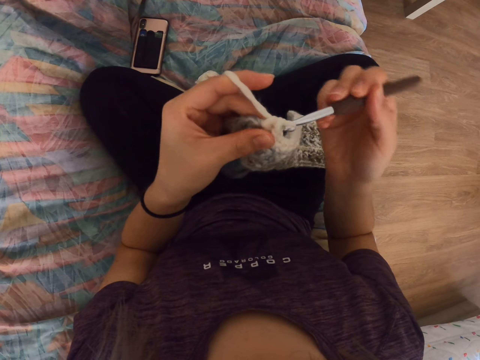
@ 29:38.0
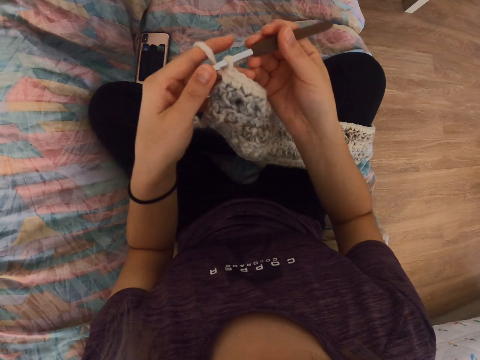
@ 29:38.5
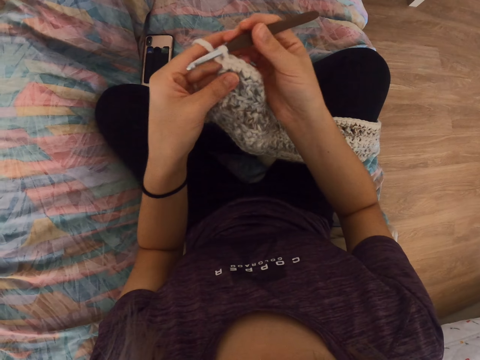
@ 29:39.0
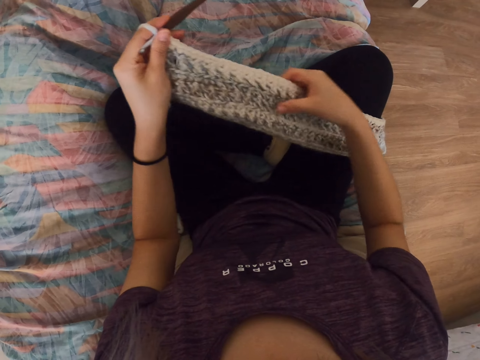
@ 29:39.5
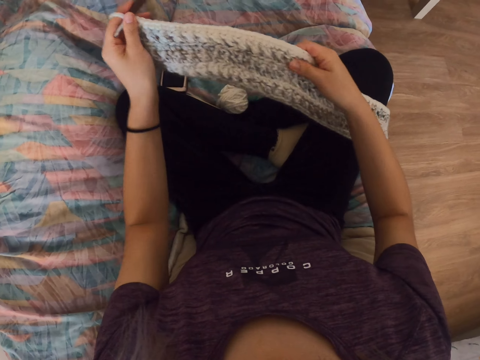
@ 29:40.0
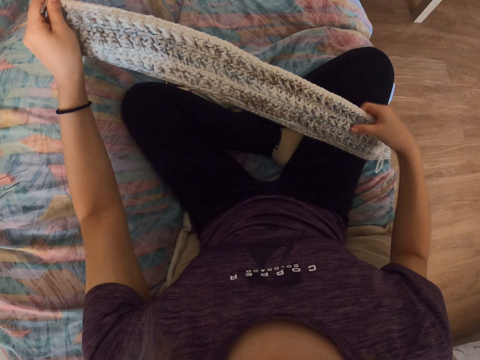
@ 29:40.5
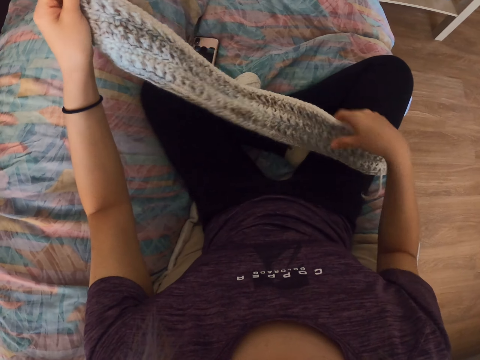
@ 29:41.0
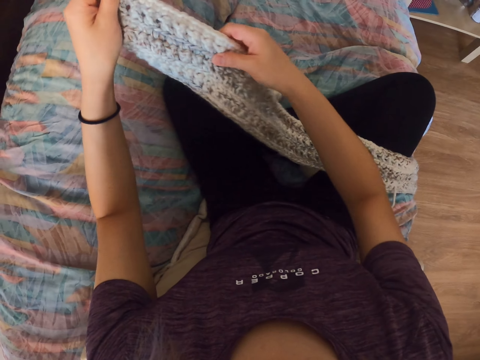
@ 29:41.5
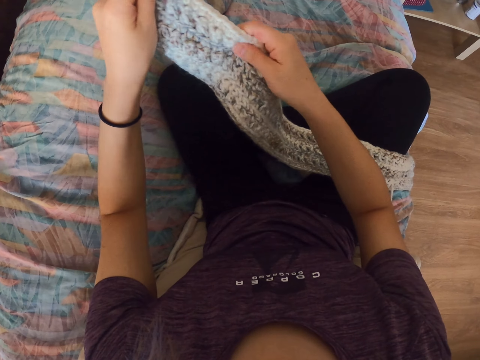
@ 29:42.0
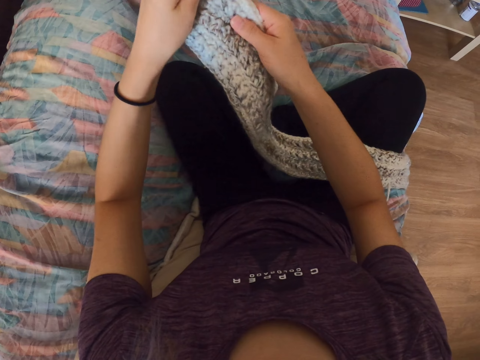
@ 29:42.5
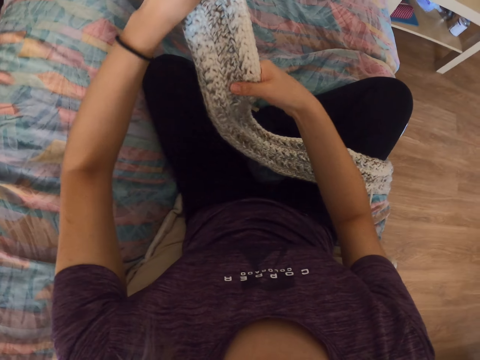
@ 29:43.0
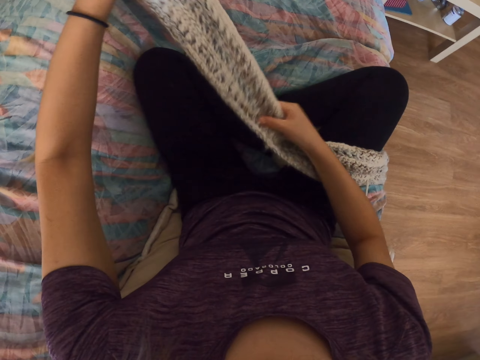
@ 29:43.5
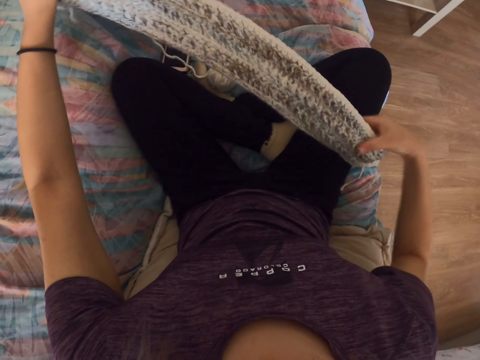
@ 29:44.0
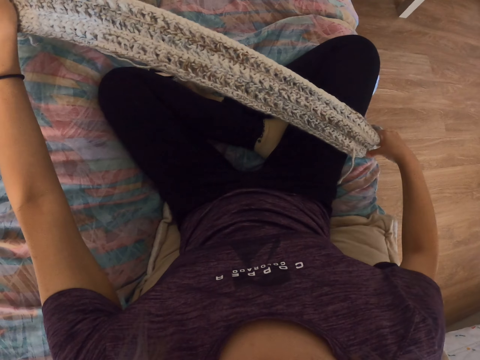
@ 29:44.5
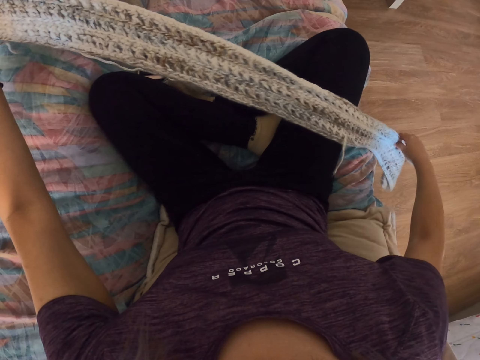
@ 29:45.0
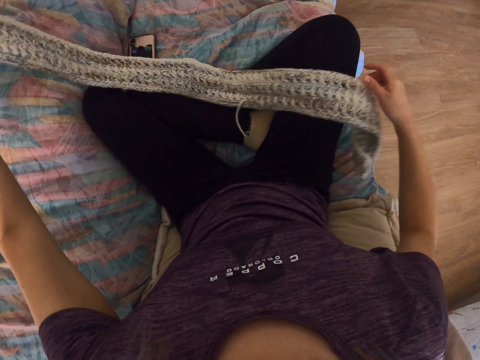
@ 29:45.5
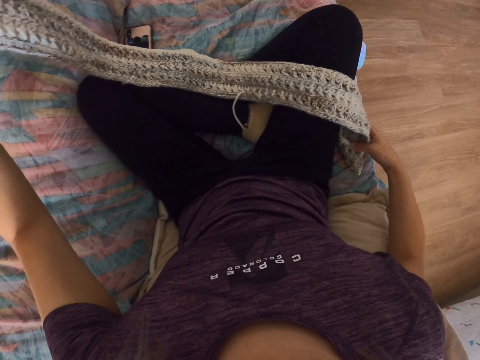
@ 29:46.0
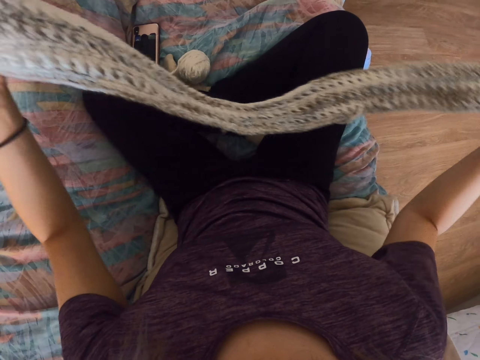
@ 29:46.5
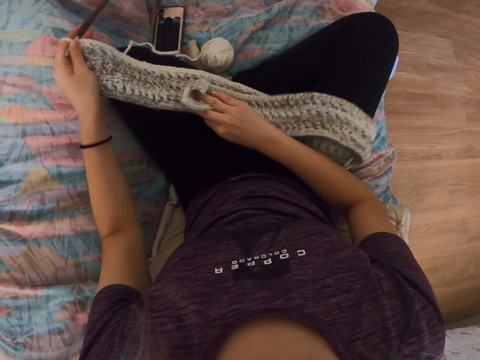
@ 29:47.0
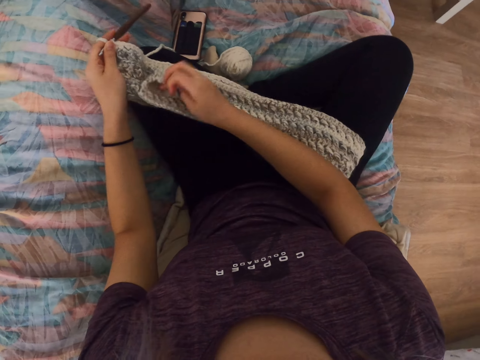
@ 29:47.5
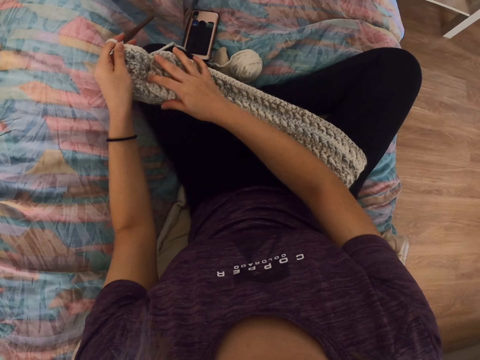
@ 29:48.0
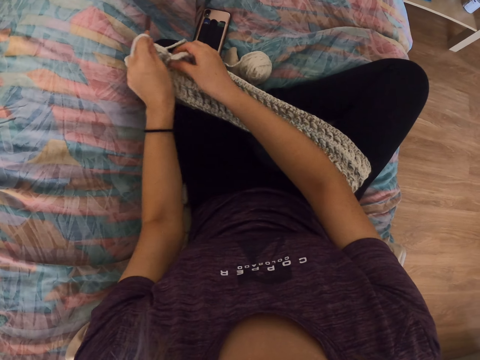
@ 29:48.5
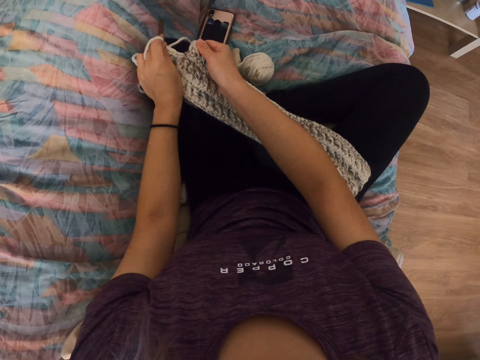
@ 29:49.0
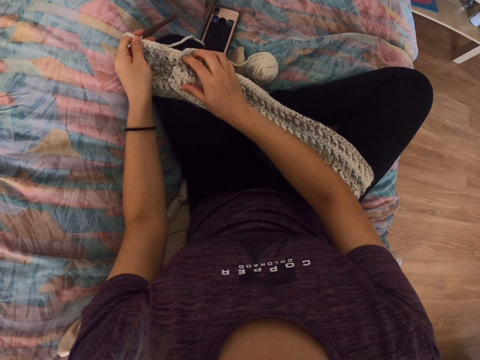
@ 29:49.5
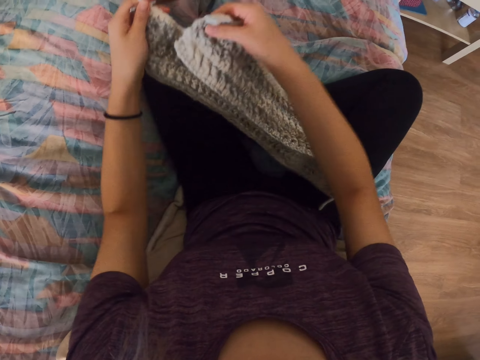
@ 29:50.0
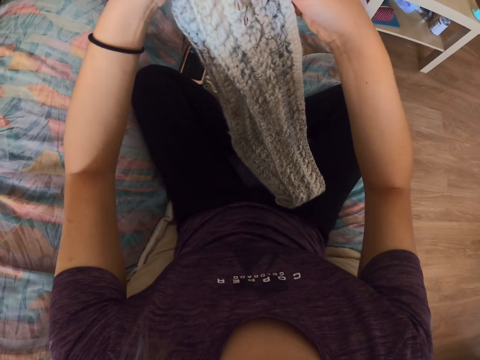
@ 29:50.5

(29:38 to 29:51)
The camera wearer stretches the knit thread. They fold the knit thread.

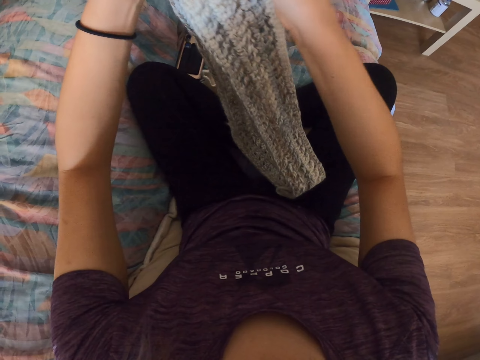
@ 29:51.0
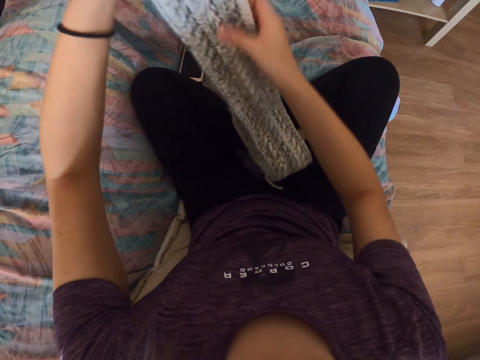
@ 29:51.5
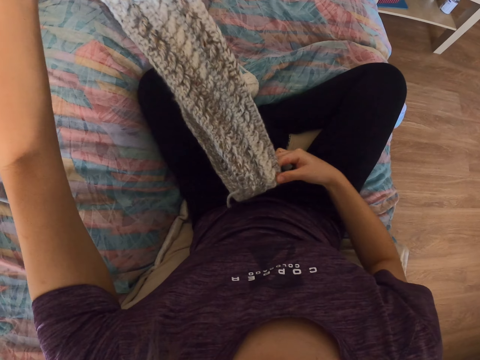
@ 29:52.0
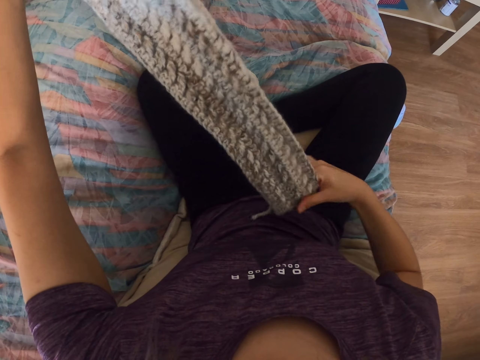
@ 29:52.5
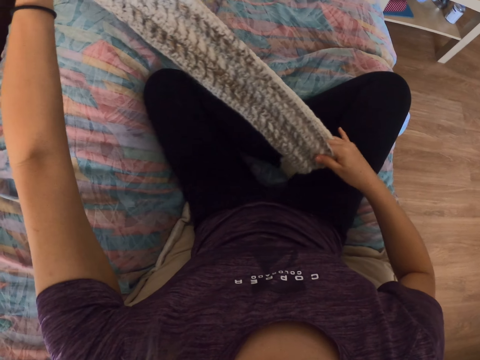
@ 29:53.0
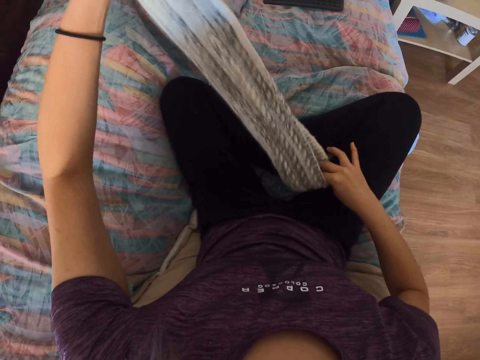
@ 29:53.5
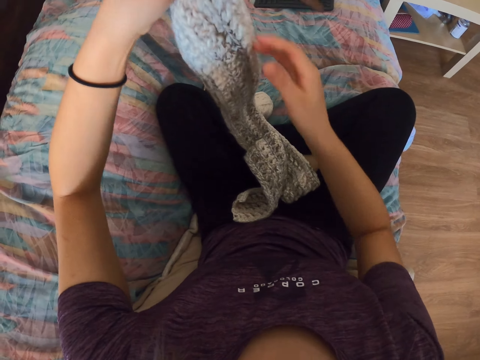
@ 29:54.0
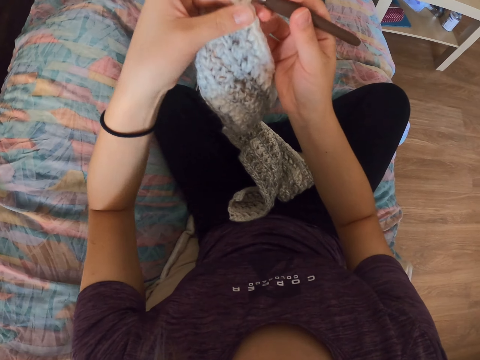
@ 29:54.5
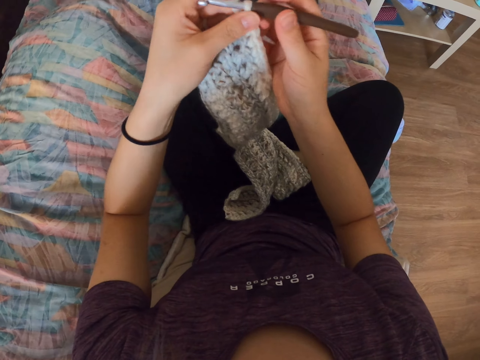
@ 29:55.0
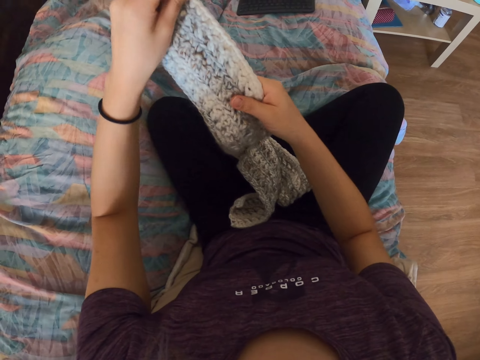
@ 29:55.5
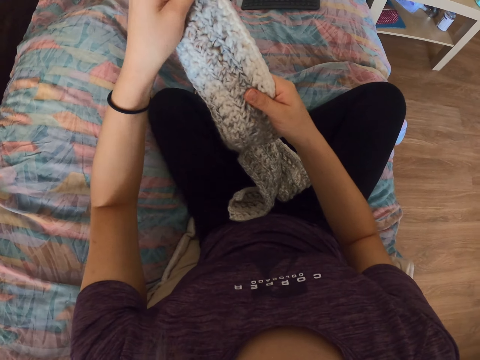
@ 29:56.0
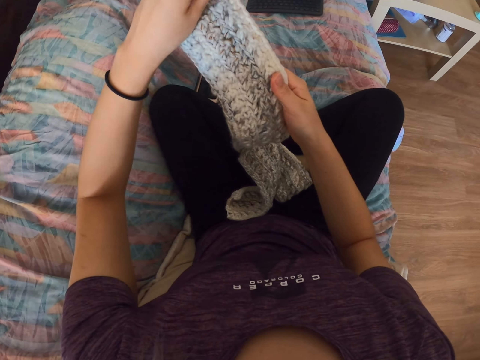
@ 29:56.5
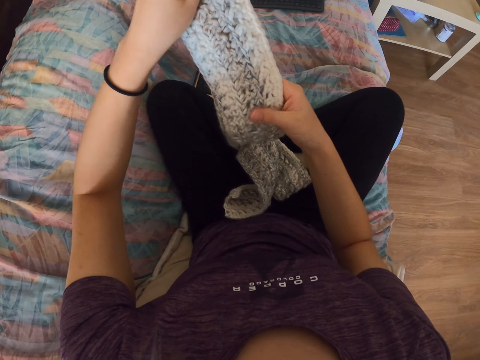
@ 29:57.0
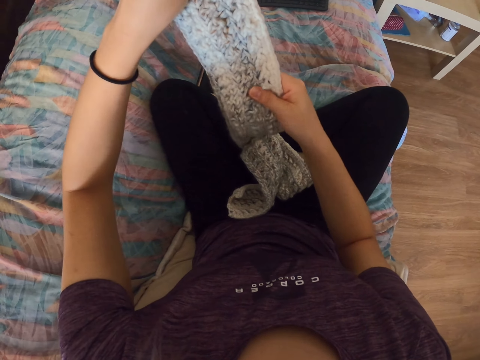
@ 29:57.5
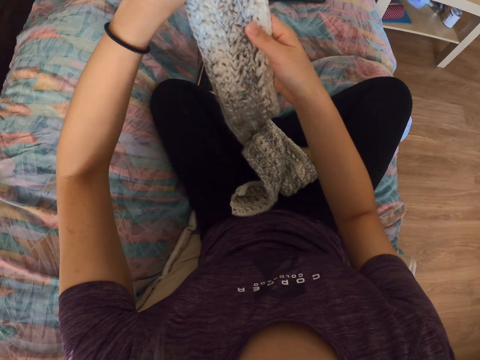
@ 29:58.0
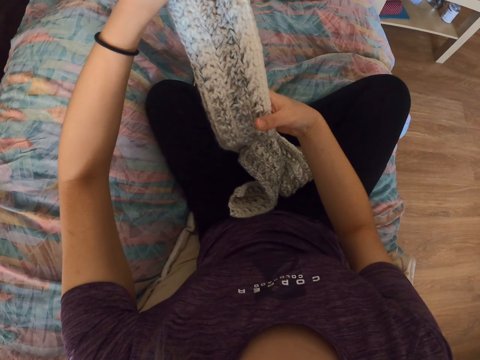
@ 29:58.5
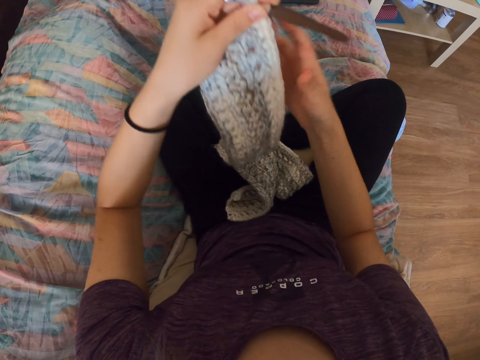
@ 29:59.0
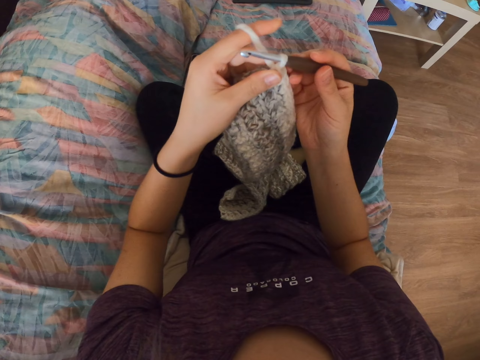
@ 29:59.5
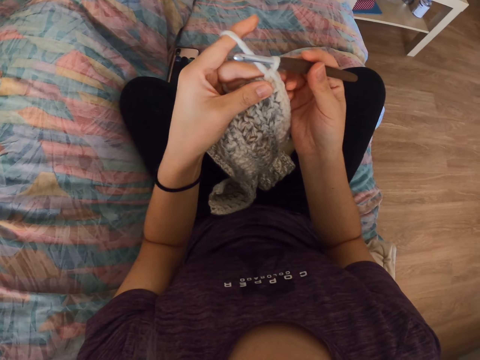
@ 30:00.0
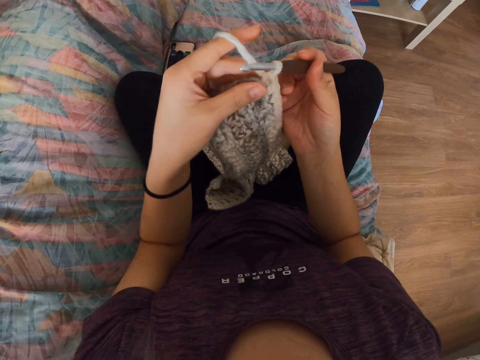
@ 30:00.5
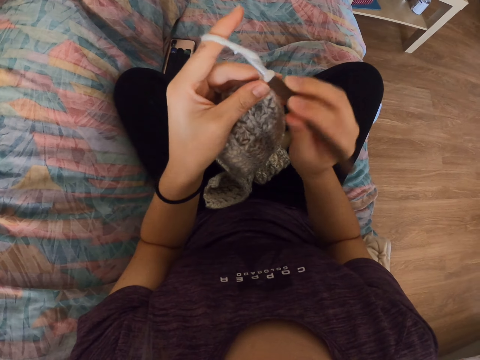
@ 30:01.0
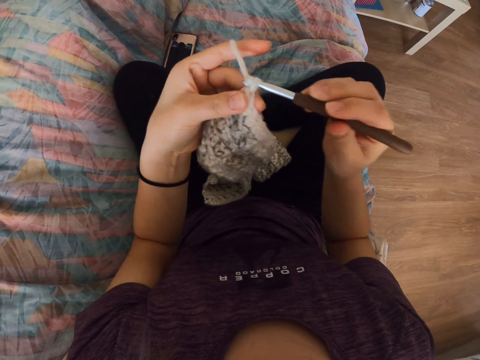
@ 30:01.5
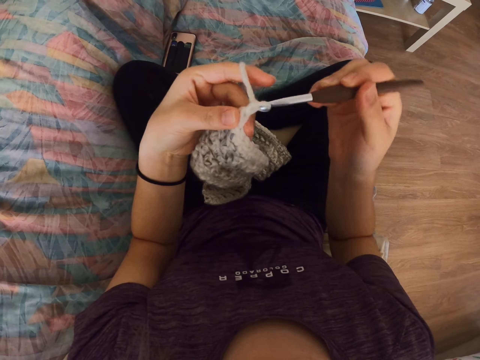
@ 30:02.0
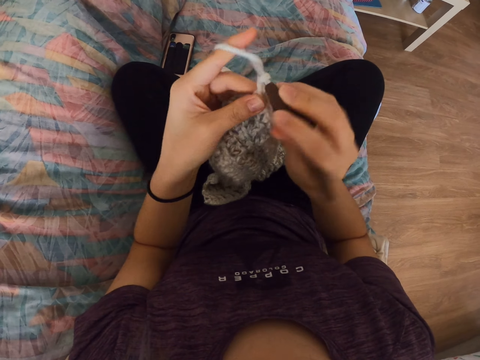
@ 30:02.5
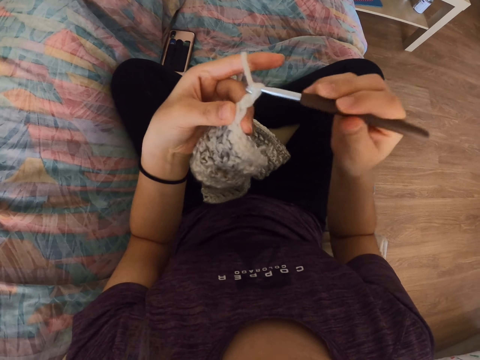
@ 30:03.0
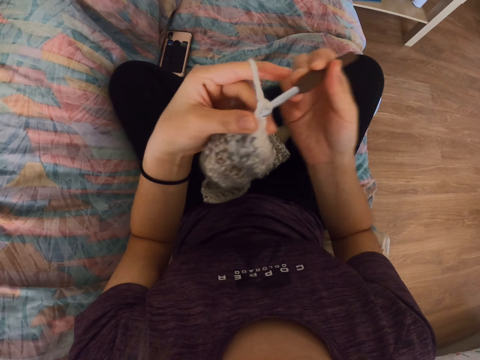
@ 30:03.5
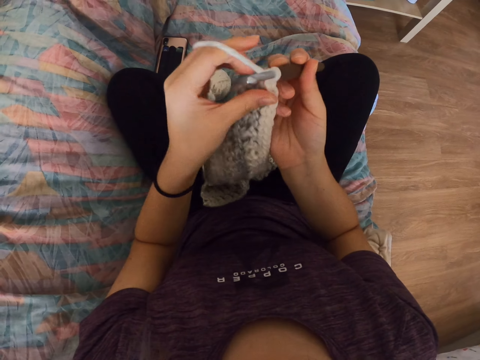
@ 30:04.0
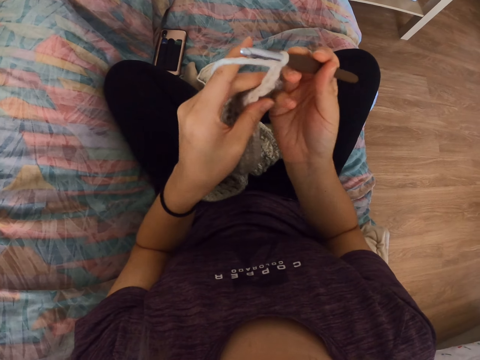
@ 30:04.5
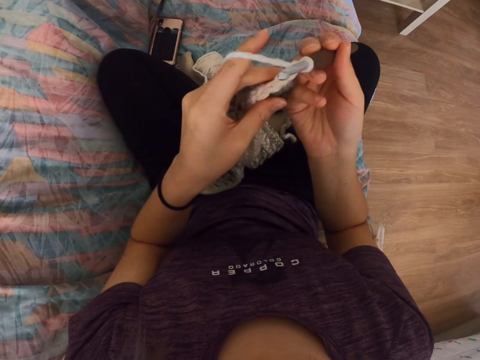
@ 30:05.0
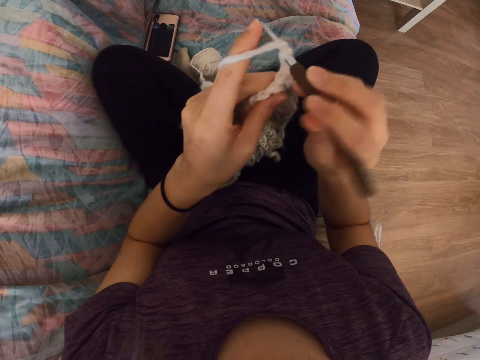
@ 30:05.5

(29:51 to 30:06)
The camera wearer pulls the knit thread. They knit the thread.
